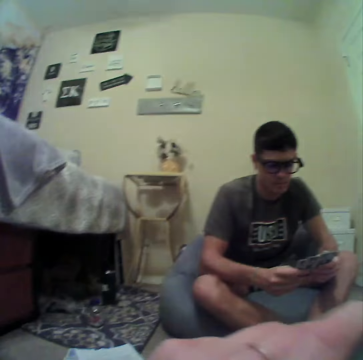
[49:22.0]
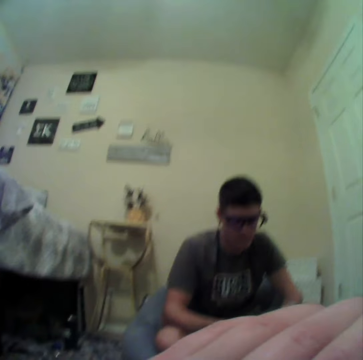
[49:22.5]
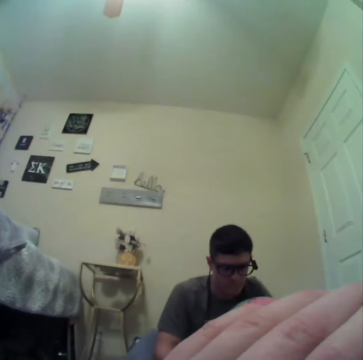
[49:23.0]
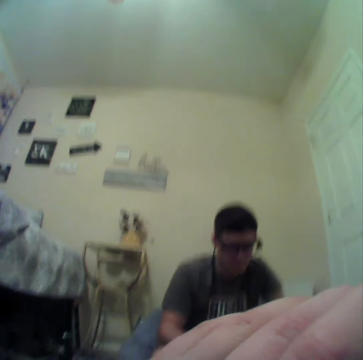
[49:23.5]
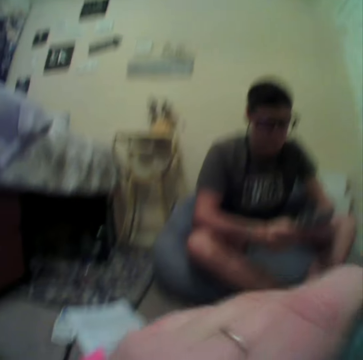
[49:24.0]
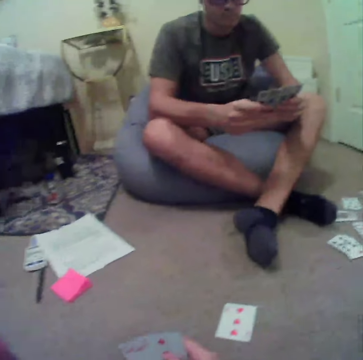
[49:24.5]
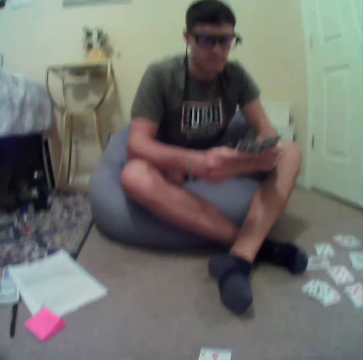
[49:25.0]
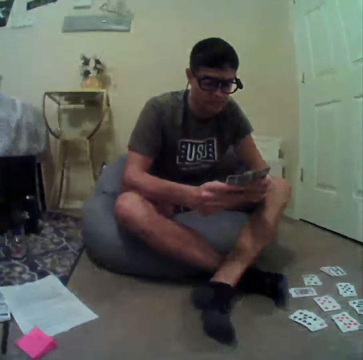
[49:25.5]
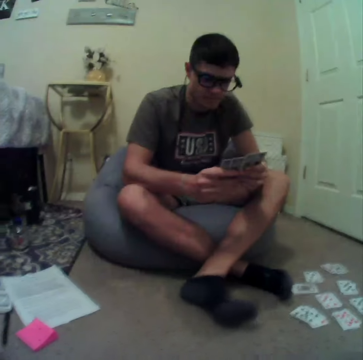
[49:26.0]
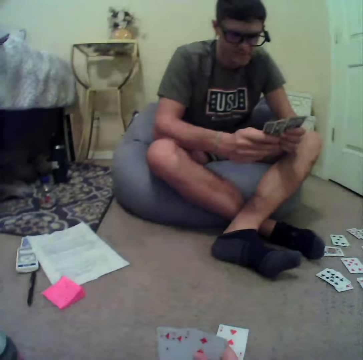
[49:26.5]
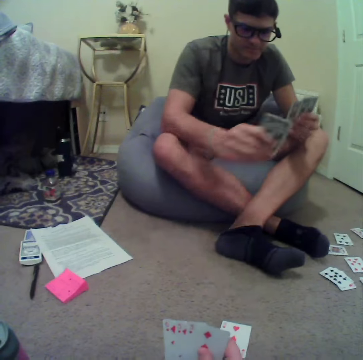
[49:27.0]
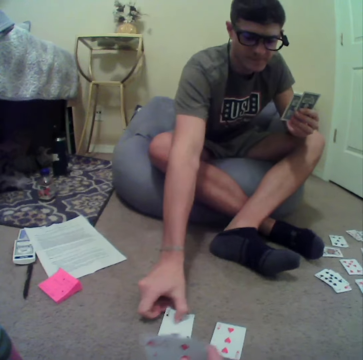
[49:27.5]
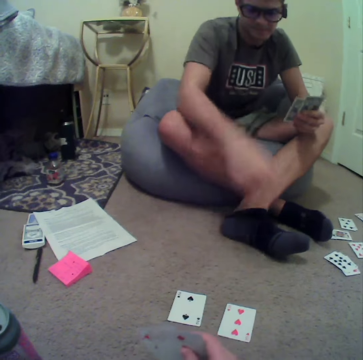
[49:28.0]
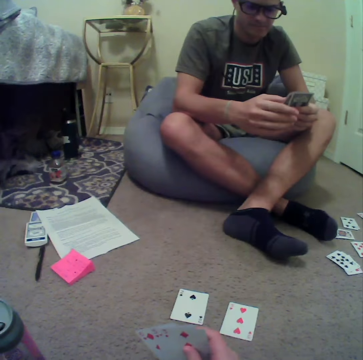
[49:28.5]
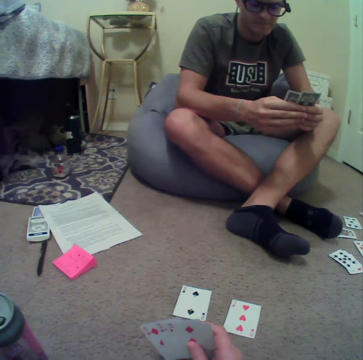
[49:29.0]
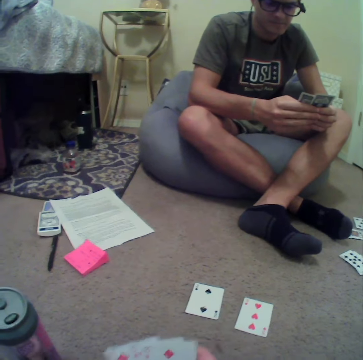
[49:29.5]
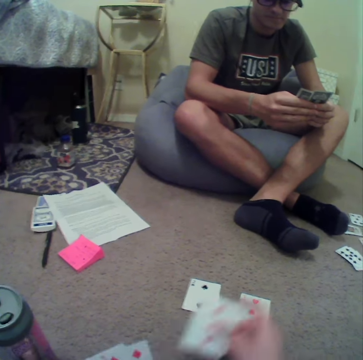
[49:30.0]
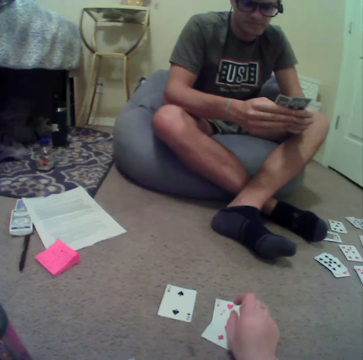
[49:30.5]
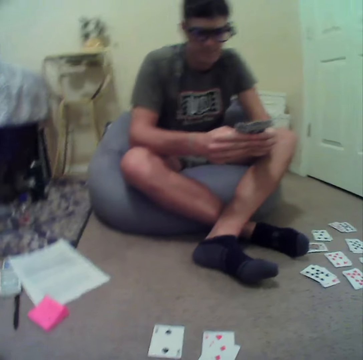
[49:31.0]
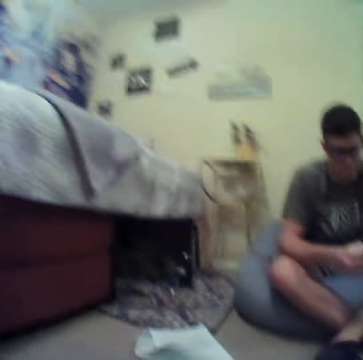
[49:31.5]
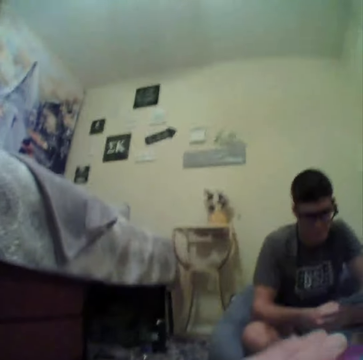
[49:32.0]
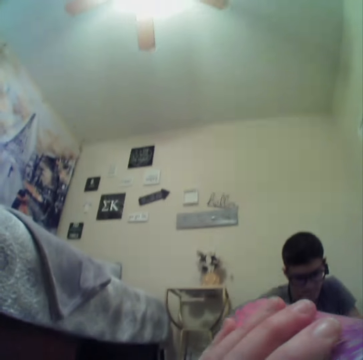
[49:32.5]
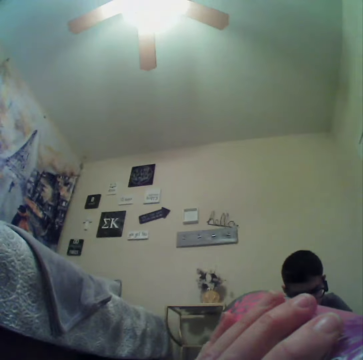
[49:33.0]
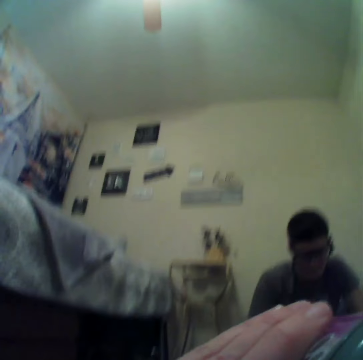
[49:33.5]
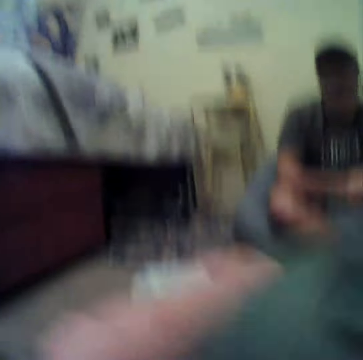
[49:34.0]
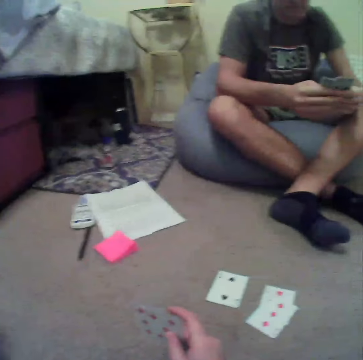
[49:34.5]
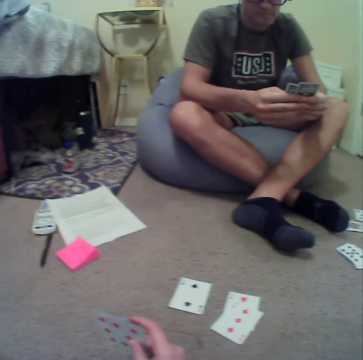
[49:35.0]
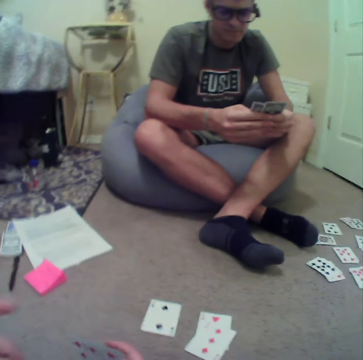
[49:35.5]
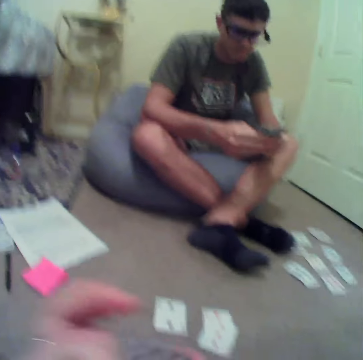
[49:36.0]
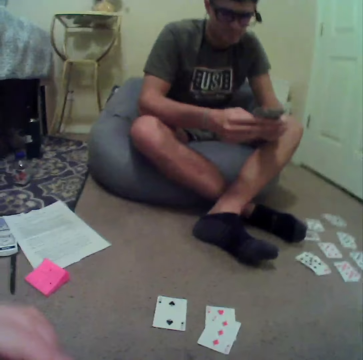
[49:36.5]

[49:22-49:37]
The camera wearer turns to the side. A person drinks coffee in the room. The camera wearer sips coffee in a bottle. They turn to the side. The person holds playing cards. The camera wearer plays cards in the room. The person puts playing cards on the floor. The person plays cards in the room. The camera wearer puts playing cards on the floor. They turn to the side. They sip coffee in the bottle. The person drinks coffee in the room. The camera wearer turns to the side.

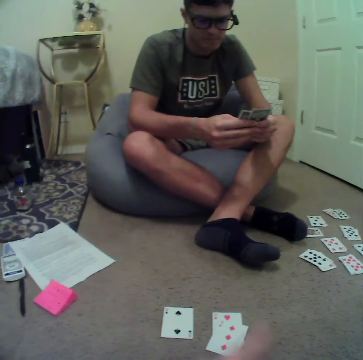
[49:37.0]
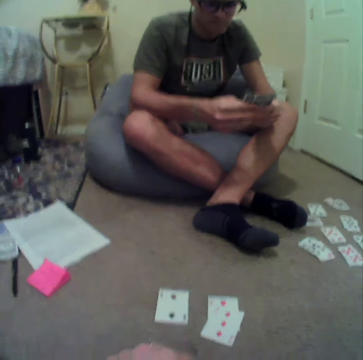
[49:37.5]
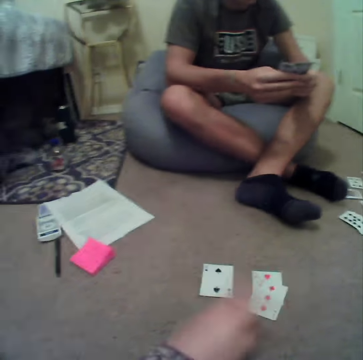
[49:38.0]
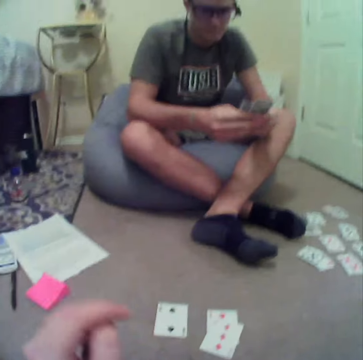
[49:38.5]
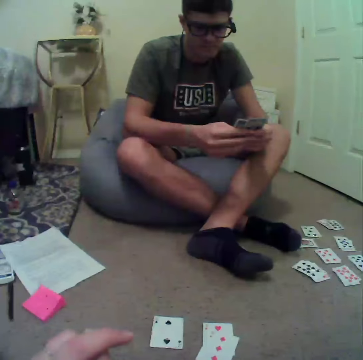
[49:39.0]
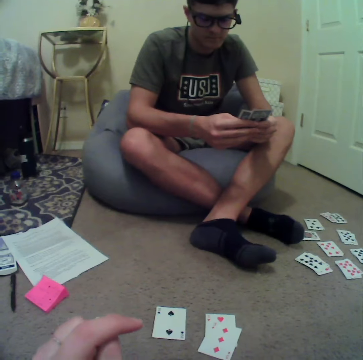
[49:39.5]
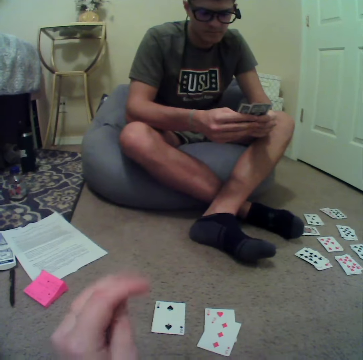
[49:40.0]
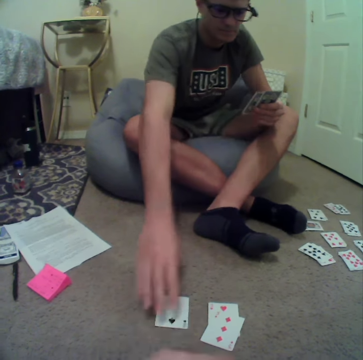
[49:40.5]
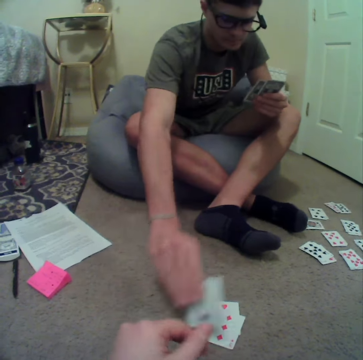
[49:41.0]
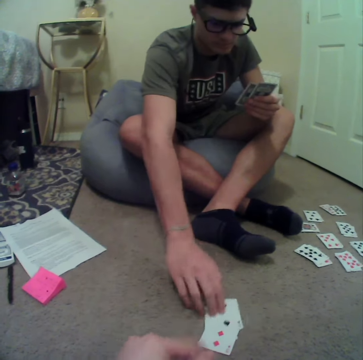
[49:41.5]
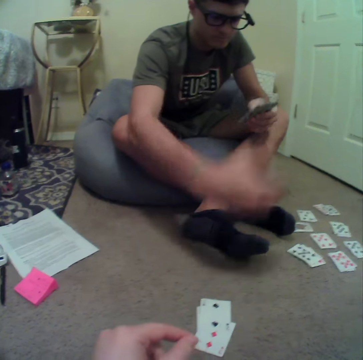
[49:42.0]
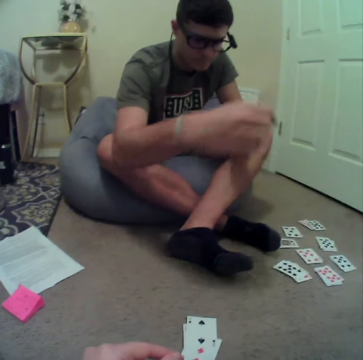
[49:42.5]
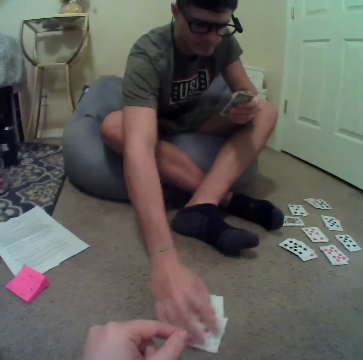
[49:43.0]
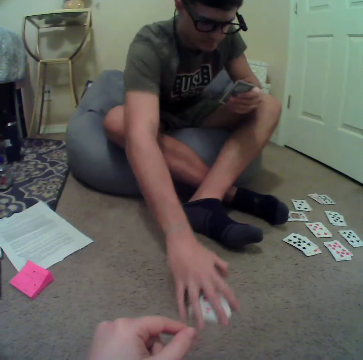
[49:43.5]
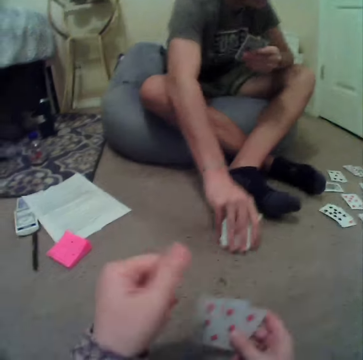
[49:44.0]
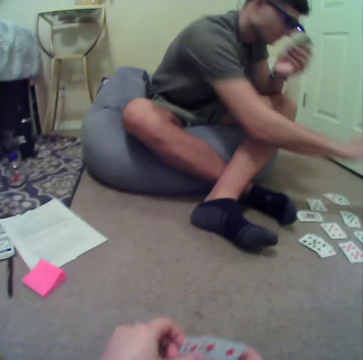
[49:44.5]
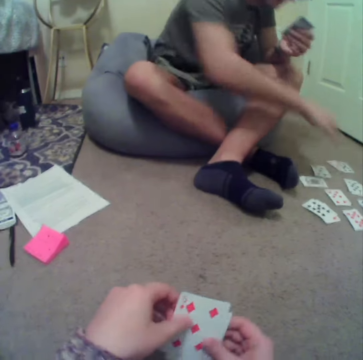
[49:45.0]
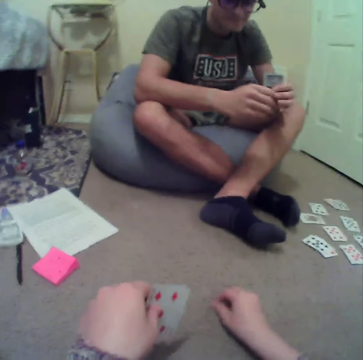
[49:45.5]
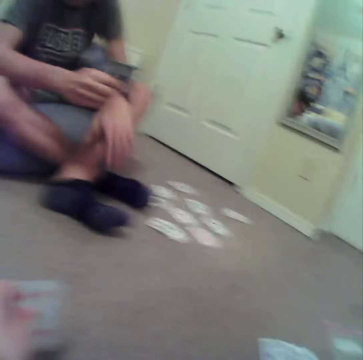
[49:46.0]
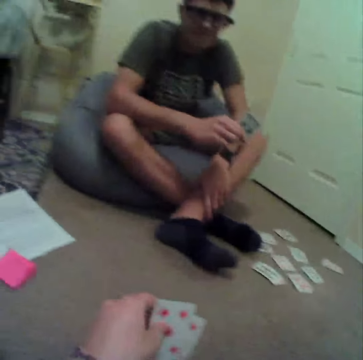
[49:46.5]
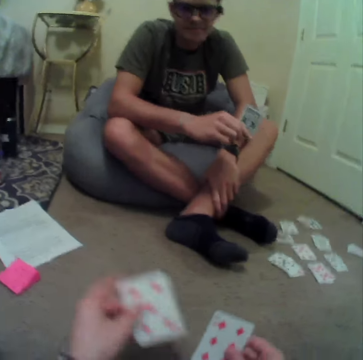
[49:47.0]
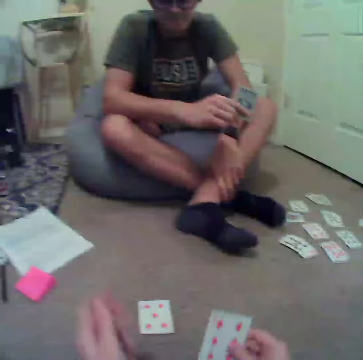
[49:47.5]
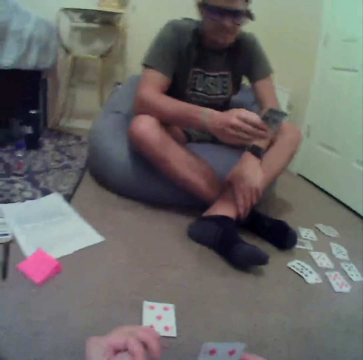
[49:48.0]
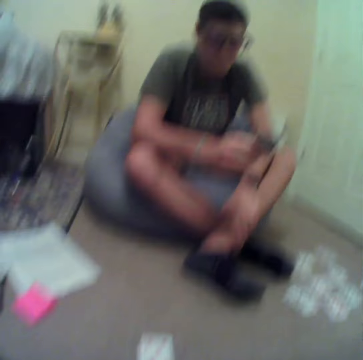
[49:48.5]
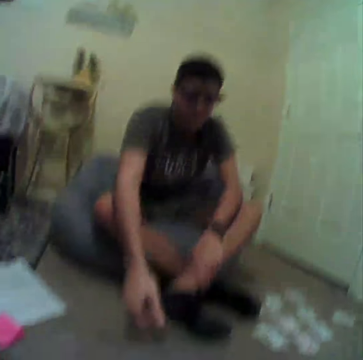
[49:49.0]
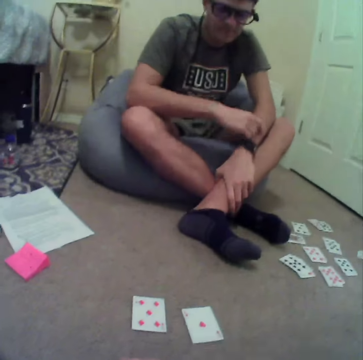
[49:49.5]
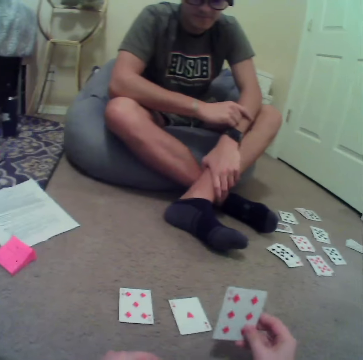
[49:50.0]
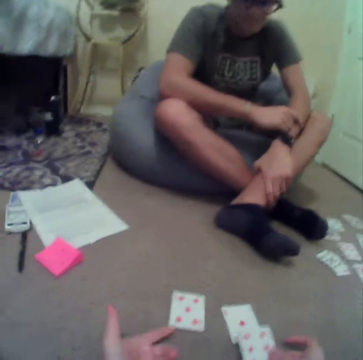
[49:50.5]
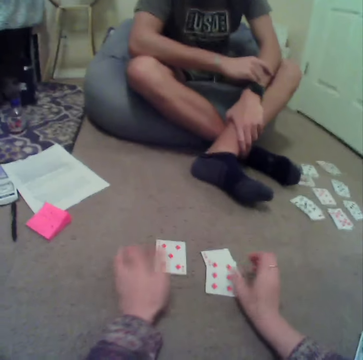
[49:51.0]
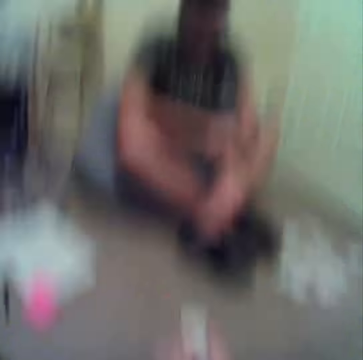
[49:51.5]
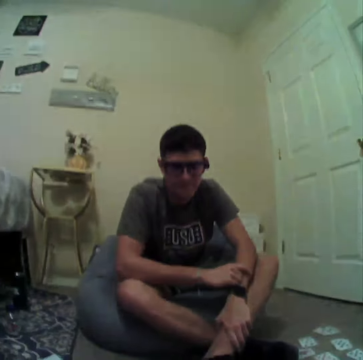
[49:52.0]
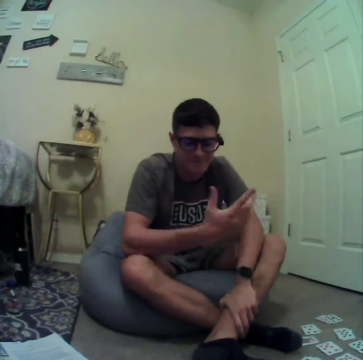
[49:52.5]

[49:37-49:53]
A man holds playing cards. The man holds playing cards on the floor. The camera wearer plays cards in the room. The man turns to the side. The camera wearer moves something in the room. They play a rummy card game in the room. They drop a card on the floor. A person drops a card on the floor. The person moves rummy cards in the room. The camera wearer drops a card on the floor. They play the rummy card game in the room. They pick cards from the floor.

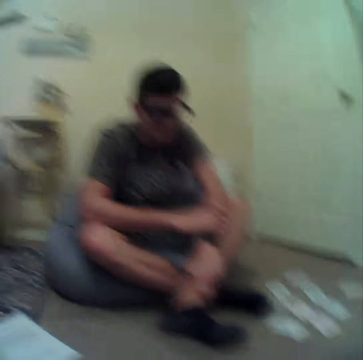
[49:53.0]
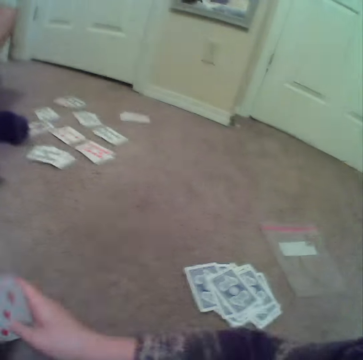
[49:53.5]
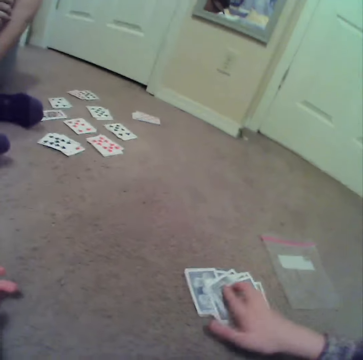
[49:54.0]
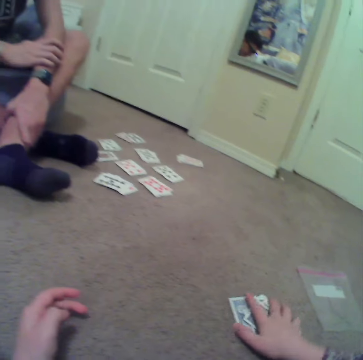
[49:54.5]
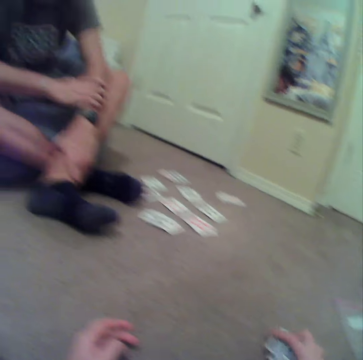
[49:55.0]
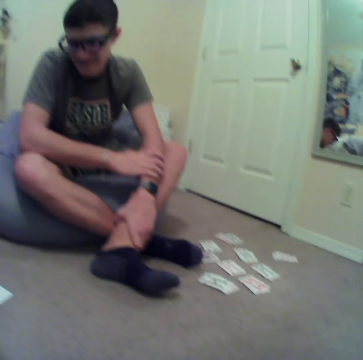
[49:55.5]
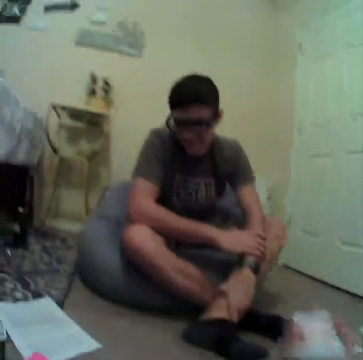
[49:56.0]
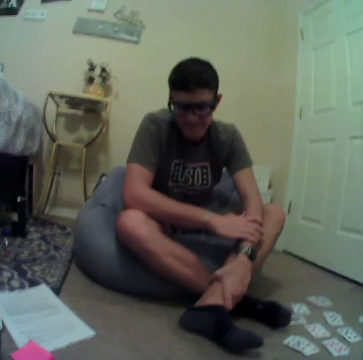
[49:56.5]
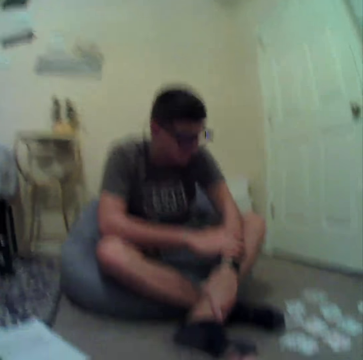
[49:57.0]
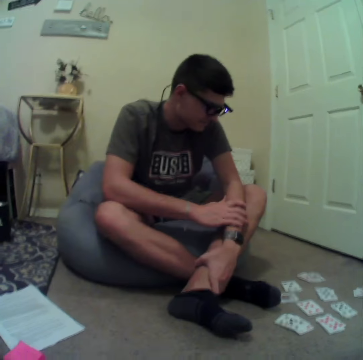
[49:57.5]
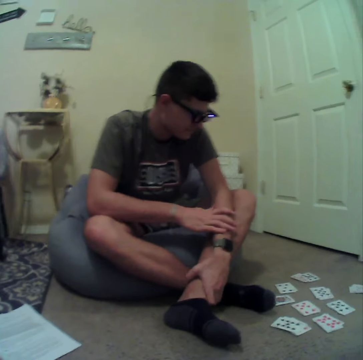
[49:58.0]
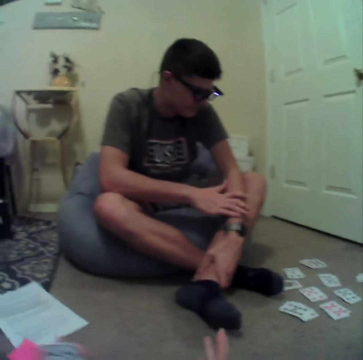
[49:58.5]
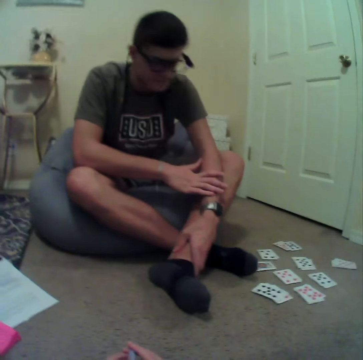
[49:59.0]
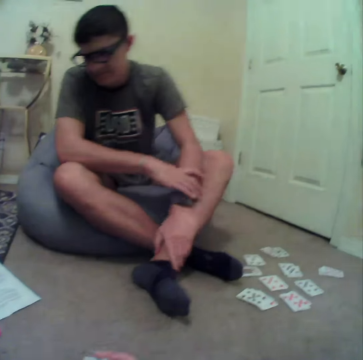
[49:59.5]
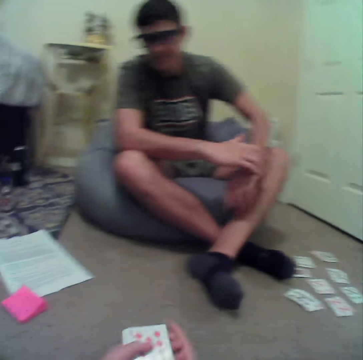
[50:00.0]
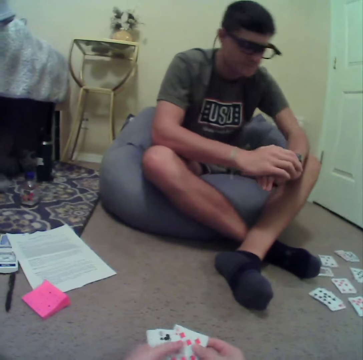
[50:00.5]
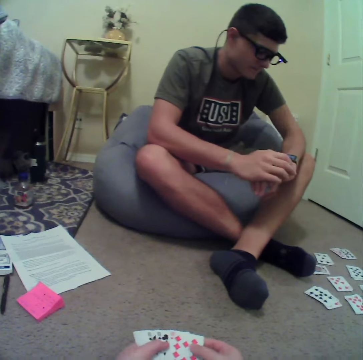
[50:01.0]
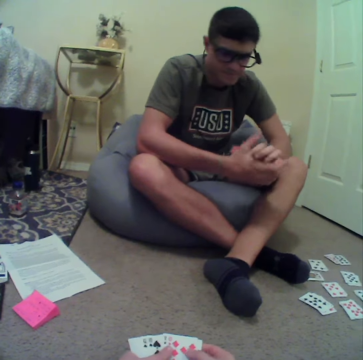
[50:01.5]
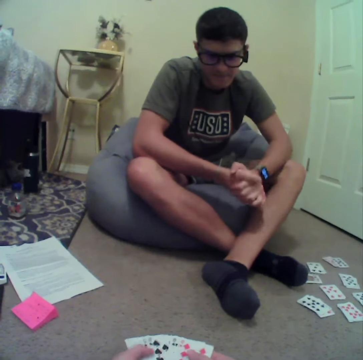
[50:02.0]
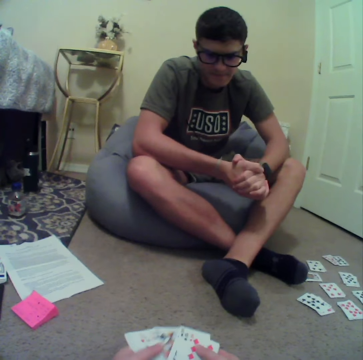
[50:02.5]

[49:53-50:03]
The camera wearer drops cards on the floor. They pick cards from the floor. They look around the room. They look at the cards.
